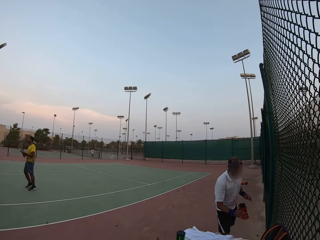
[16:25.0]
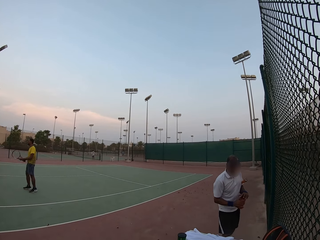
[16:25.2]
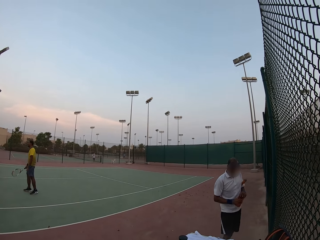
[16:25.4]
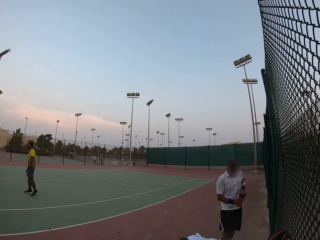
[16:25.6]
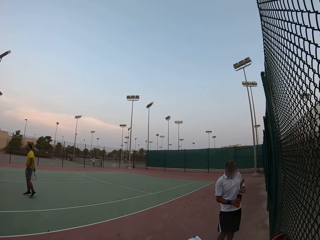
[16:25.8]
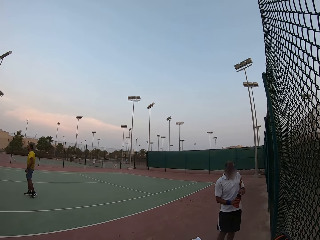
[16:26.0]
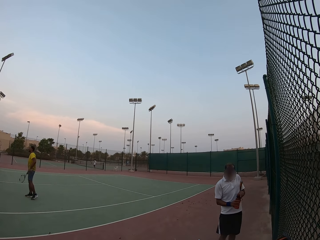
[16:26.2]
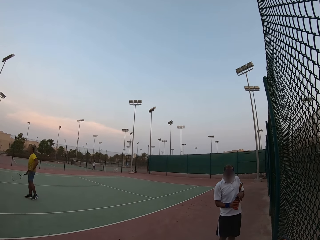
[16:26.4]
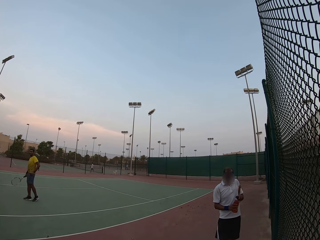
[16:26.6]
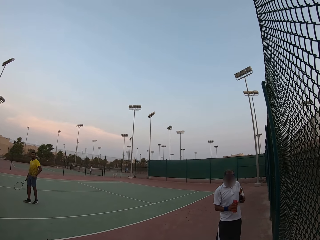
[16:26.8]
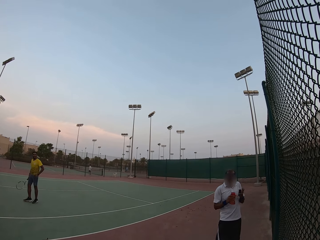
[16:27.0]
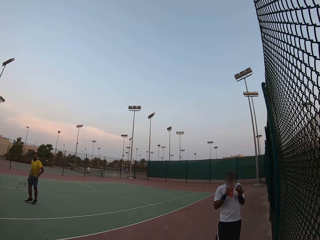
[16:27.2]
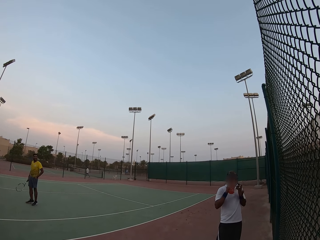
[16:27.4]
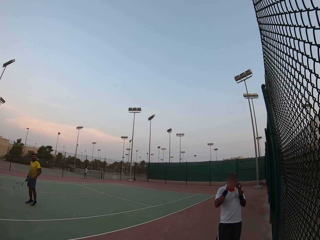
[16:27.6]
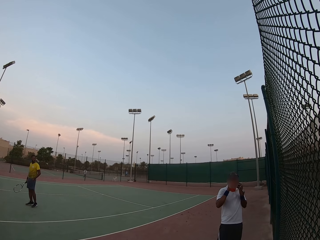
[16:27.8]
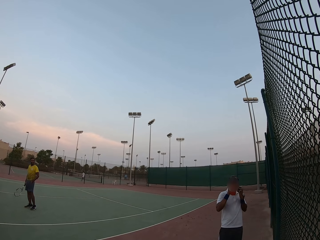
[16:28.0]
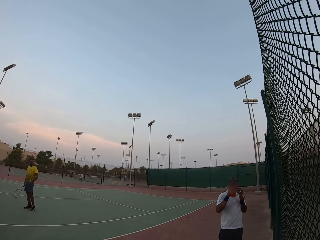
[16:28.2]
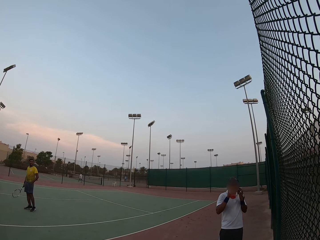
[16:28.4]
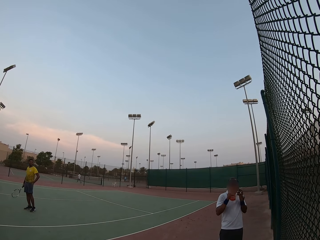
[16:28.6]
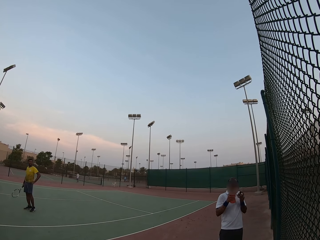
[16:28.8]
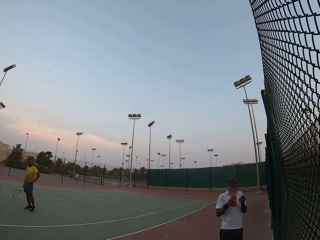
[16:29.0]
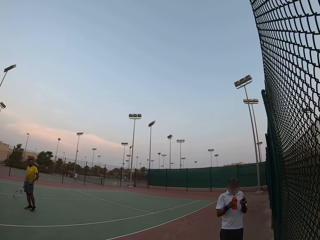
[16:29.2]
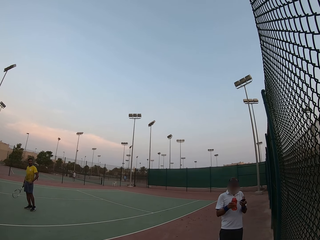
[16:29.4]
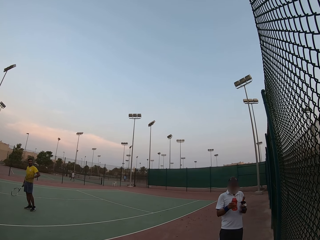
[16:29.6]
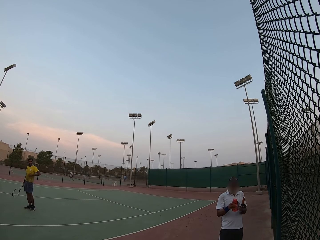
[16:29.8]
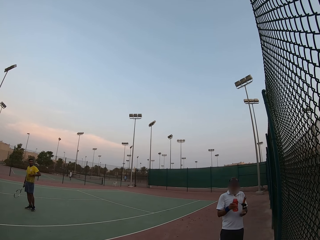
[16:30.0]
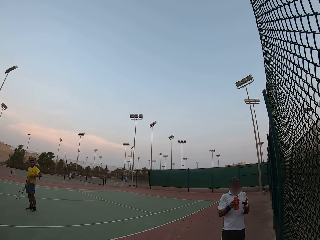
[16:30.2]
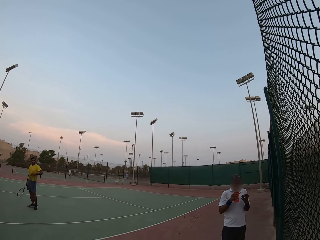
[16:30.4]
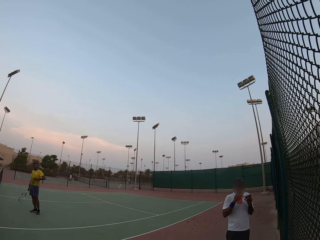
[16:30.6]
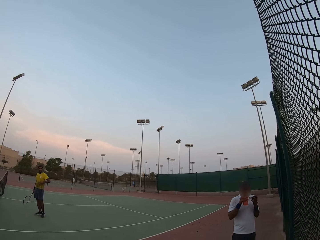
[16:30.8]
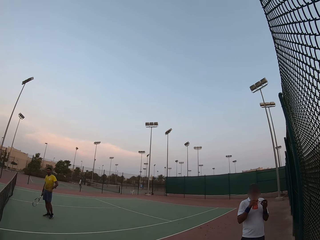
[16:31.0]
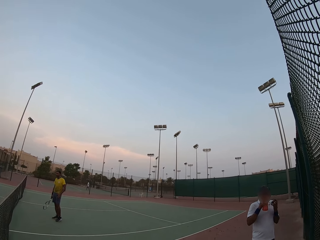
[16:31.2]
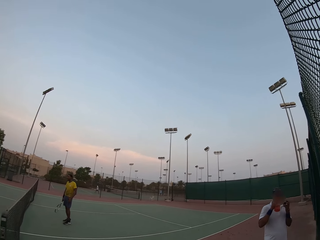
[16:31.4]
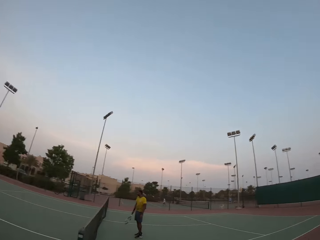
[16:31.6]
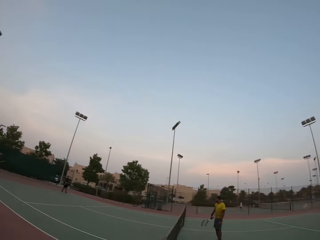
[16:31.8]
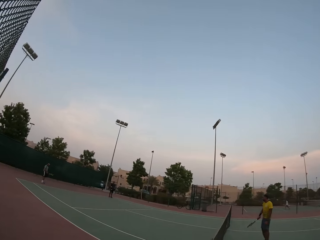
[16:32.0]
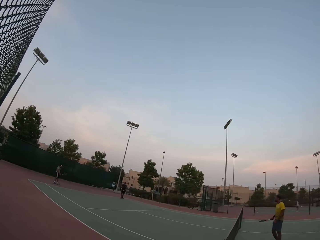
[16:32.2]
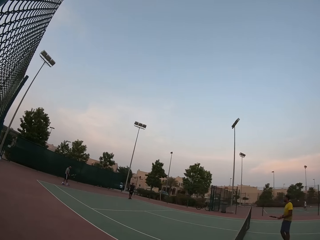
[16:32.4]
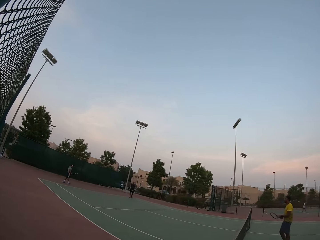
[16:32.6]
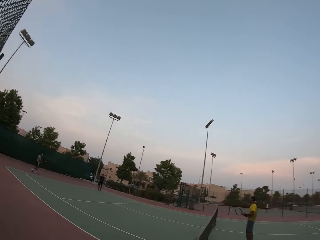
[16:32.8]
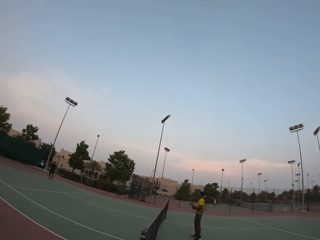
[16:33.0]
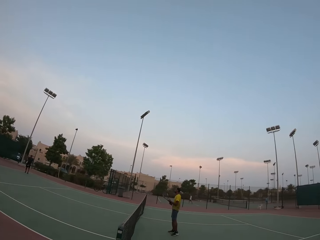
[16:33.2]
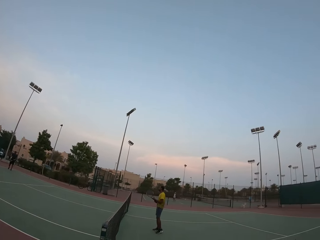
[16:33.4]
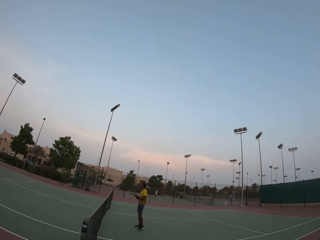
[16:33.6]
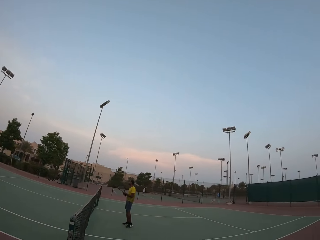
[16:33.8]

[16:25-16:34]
The camera wearer stares at the pitch. They watch tennis at the pitch.

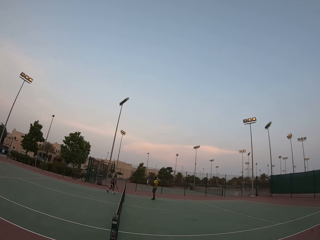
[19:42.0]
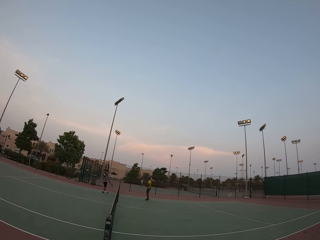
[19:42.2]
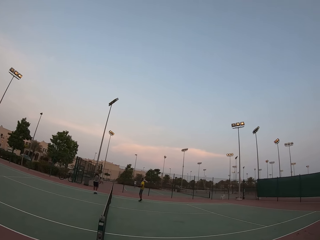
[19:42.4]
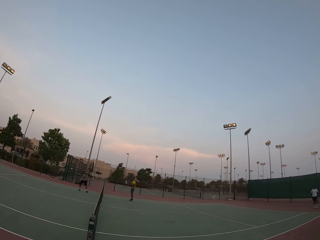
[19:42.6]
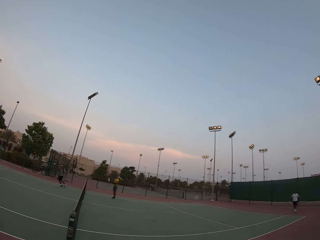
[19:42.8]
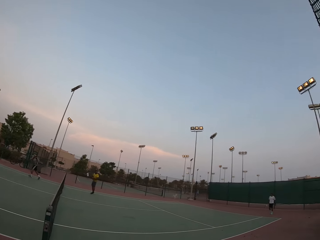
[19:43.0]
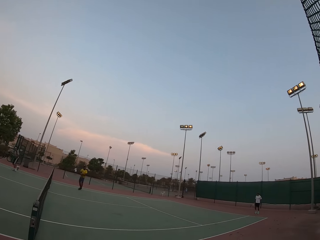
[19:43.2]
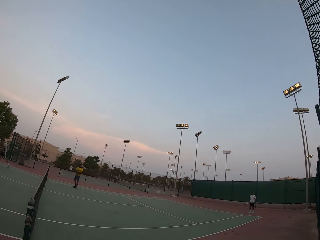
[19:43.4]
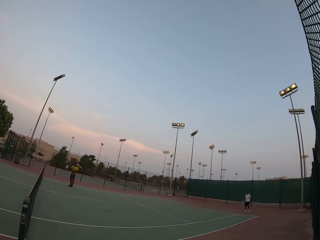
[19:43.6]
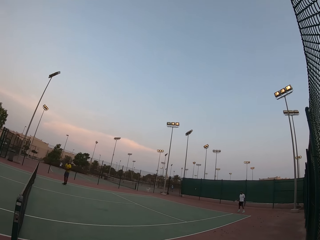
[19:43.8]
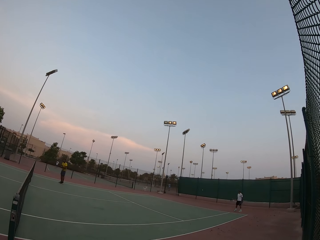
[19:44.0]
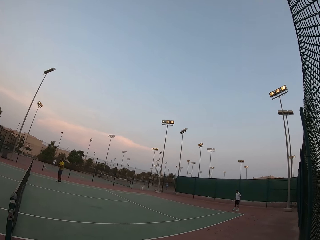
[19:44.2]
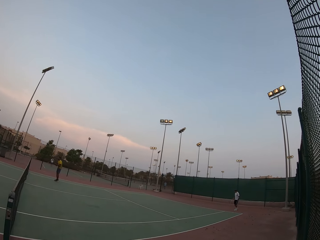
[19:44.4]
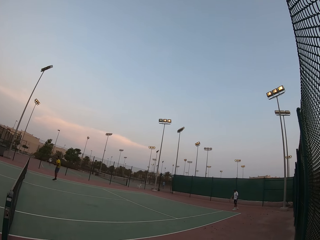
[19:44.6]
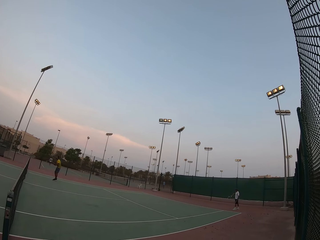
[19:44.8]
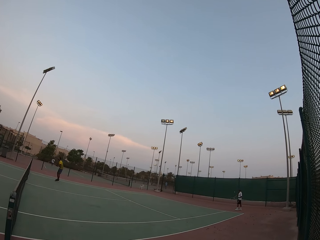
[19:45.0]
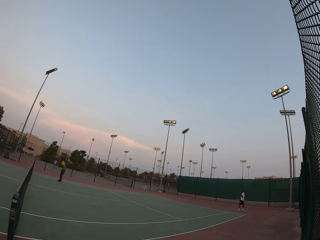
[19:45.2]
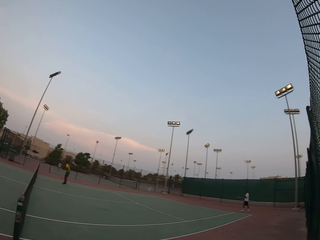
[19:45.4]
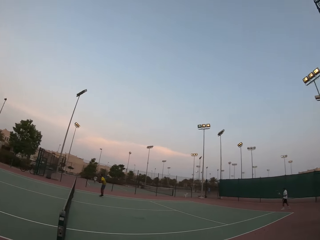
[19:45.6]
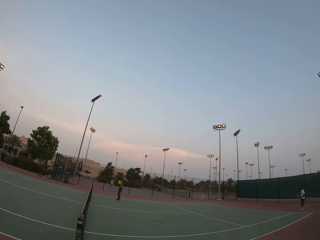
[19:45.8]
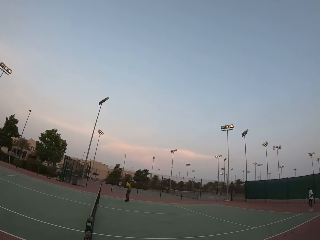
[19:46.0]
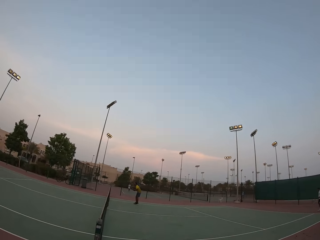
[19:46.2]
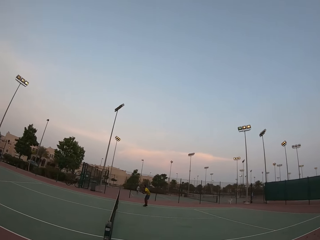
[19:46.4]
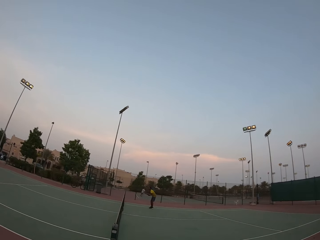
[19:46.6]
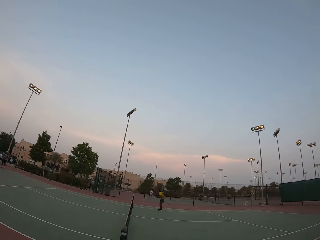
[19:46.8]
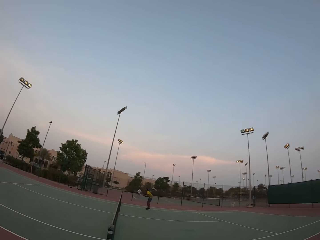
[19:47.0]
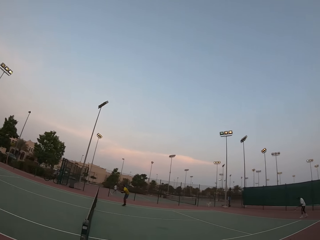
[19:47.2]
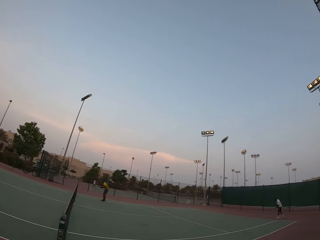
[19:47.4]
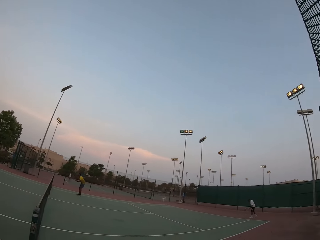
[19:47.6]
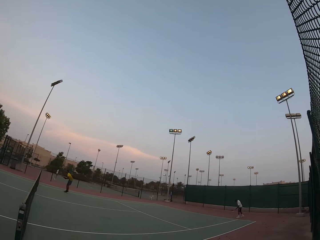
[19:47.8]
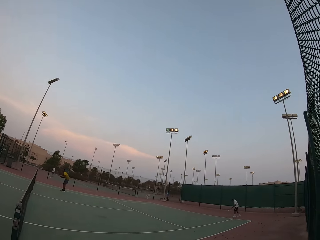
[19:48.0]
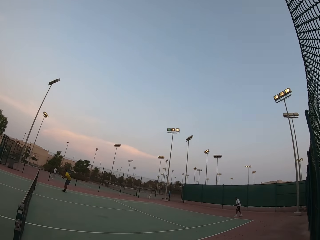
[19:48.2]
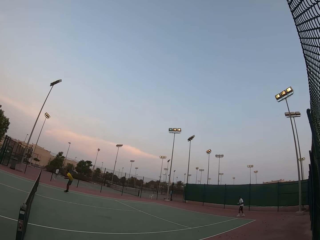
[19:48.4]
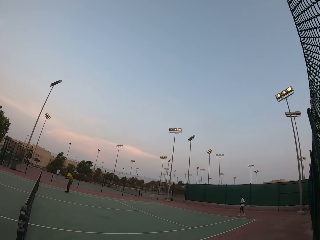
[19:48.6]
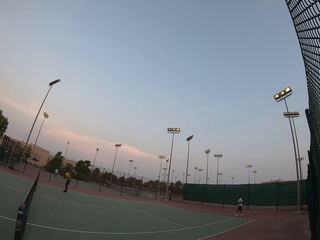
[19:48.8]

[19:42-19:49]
The camera wearer watches the match.

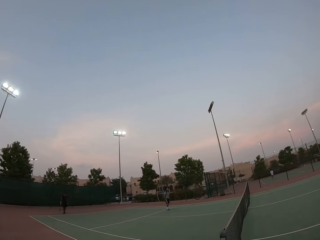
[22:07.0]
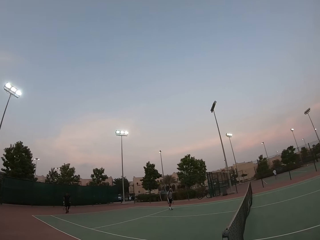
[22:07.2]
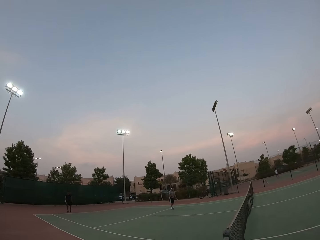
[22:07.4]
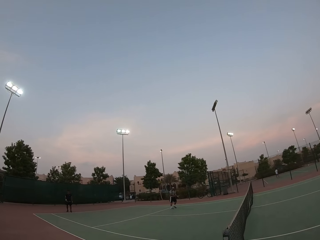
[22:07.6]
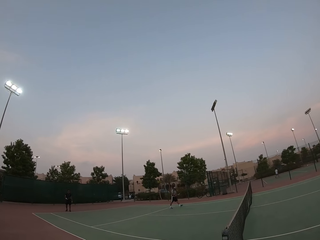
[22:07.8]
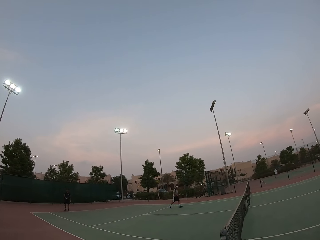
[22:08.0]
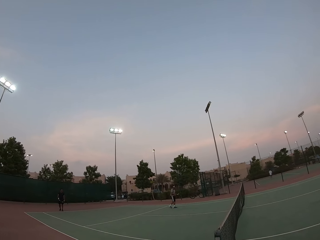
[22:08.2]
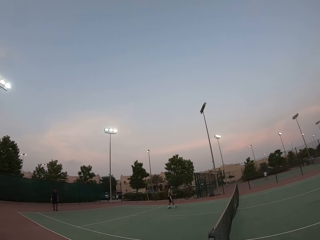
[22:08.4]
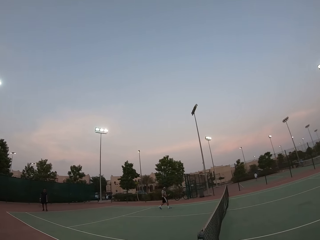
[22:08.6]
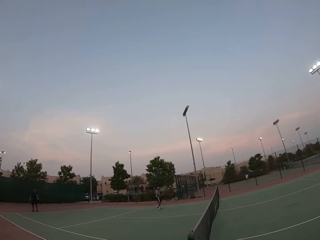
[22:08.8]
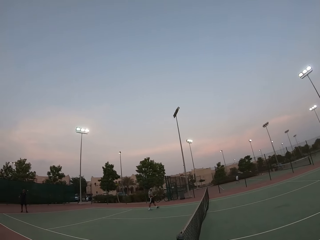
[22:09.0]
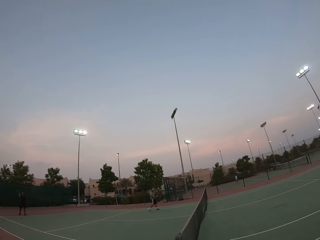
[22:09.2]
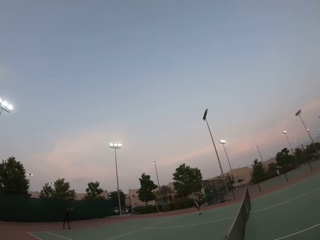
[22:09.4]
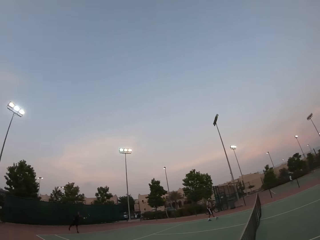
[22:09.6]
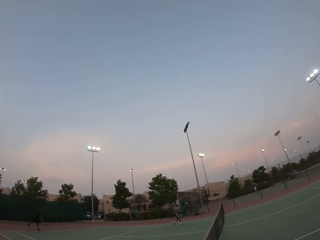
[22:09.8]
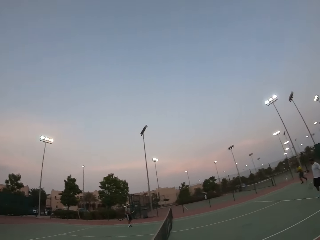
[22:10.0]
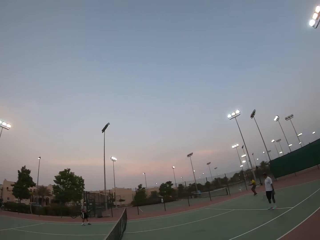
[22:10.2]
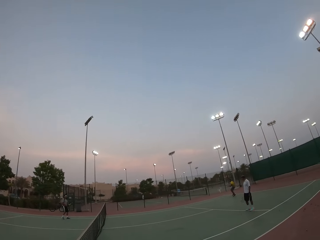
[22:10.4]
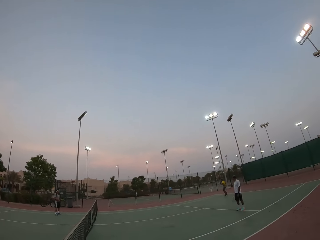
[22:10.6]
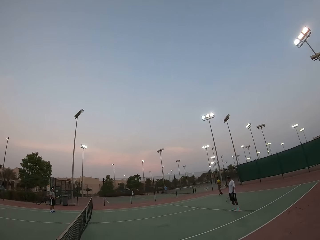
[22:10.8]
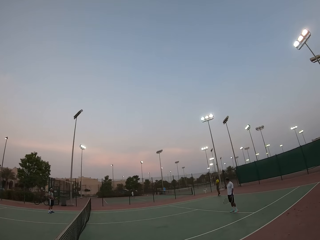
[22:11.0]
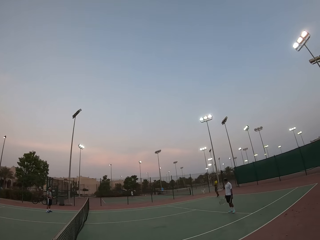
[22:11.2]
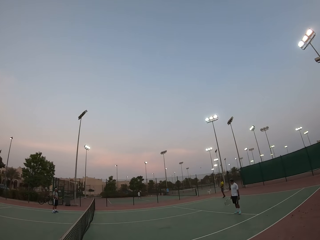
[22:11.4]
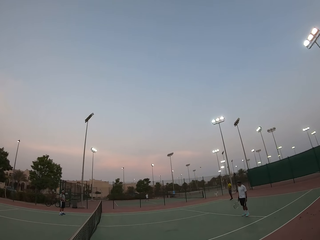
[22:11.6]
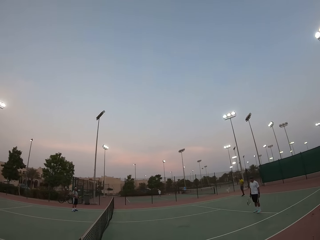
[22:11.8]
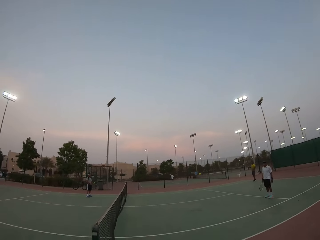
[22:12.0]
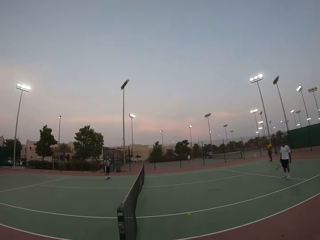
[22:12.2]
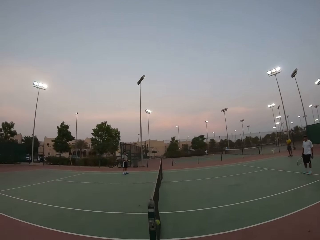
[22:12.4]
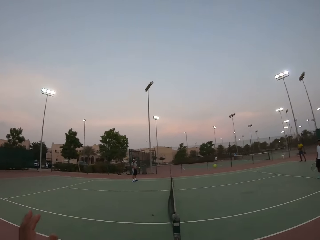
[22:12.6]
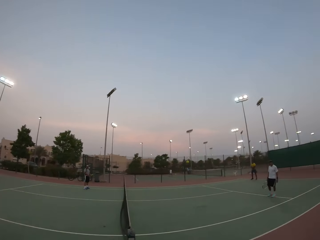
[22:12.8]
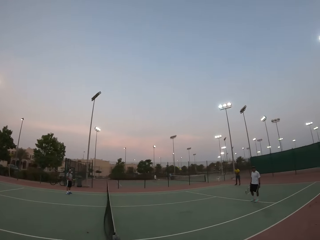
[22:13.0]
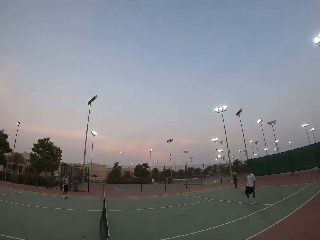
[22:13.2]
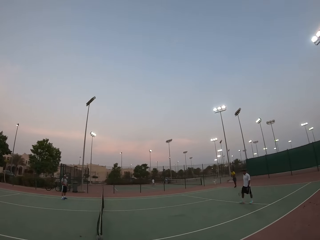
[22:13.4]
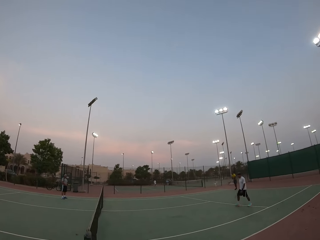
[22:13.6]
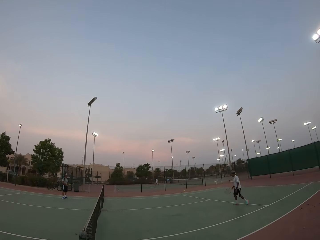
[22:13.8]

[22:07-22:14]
The camera wearer looks around.
